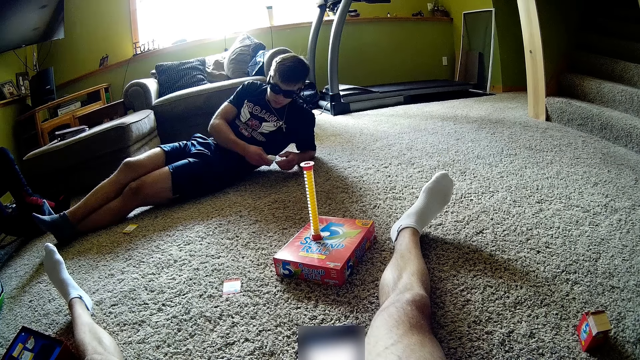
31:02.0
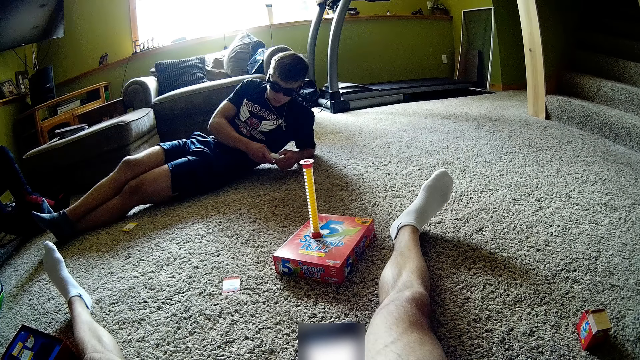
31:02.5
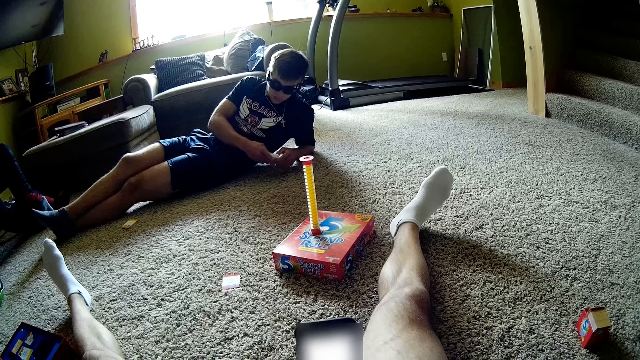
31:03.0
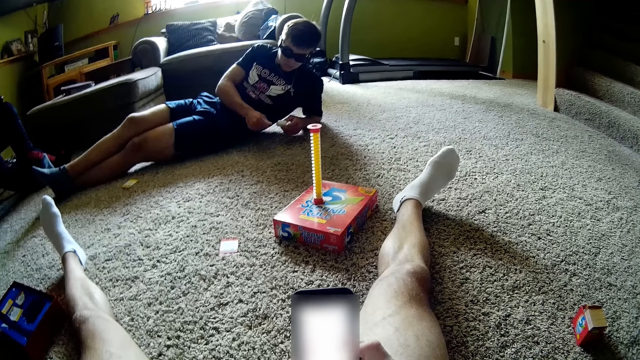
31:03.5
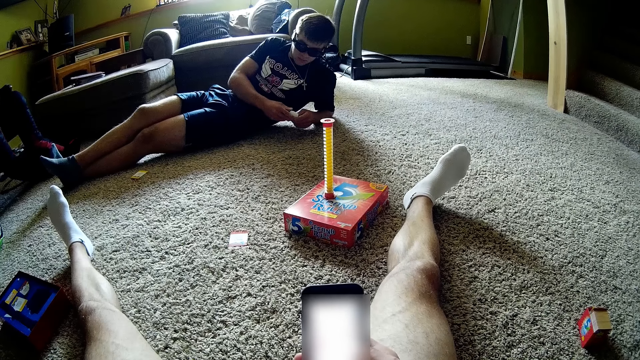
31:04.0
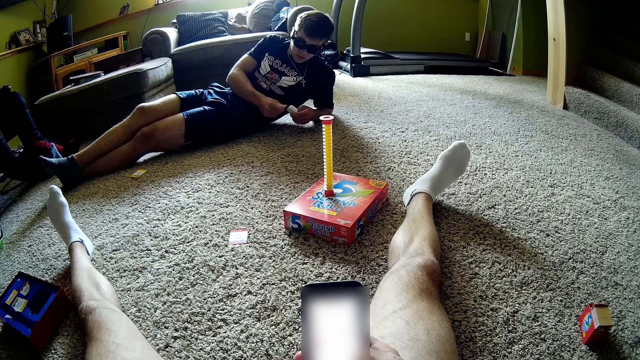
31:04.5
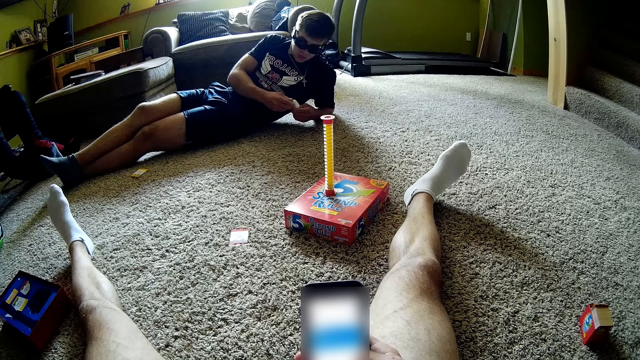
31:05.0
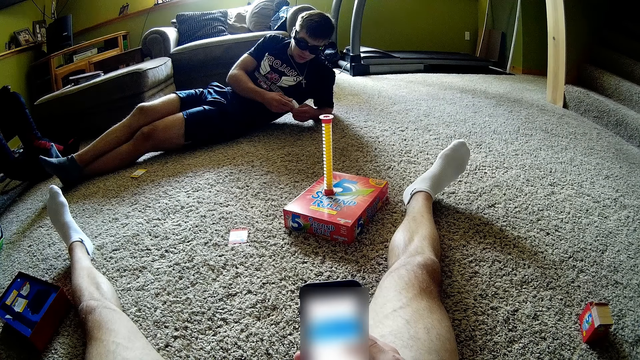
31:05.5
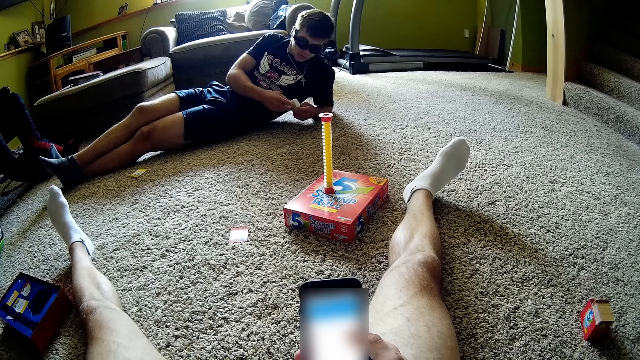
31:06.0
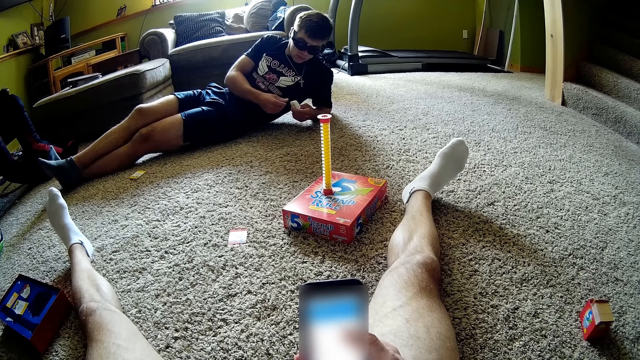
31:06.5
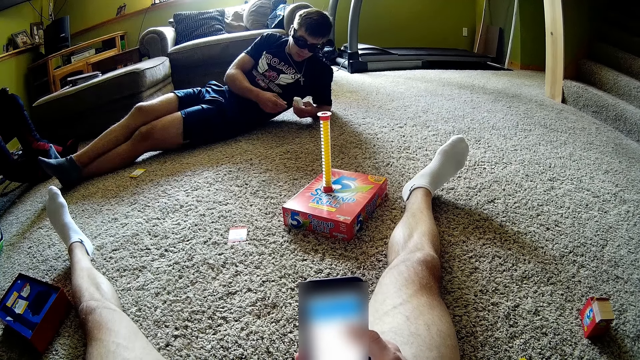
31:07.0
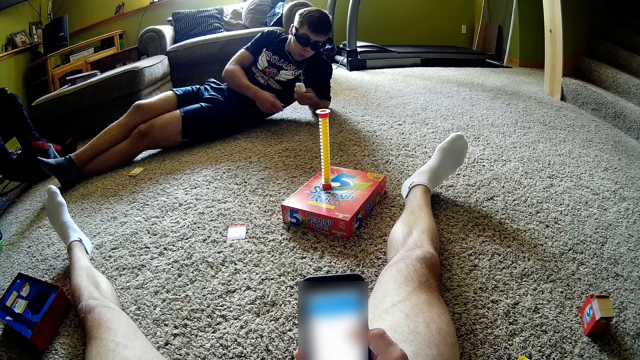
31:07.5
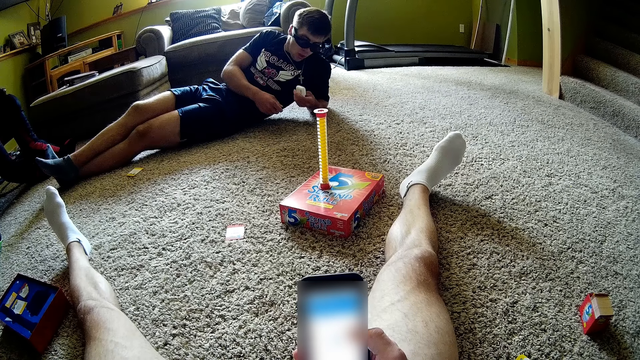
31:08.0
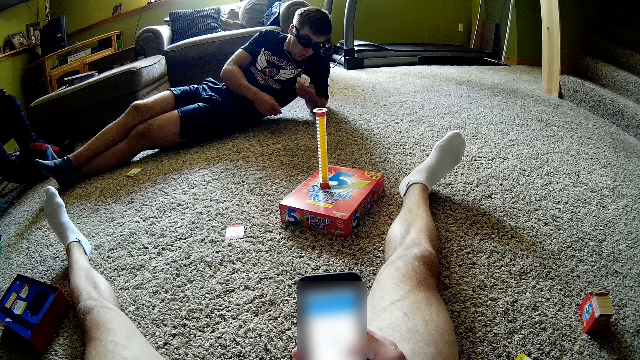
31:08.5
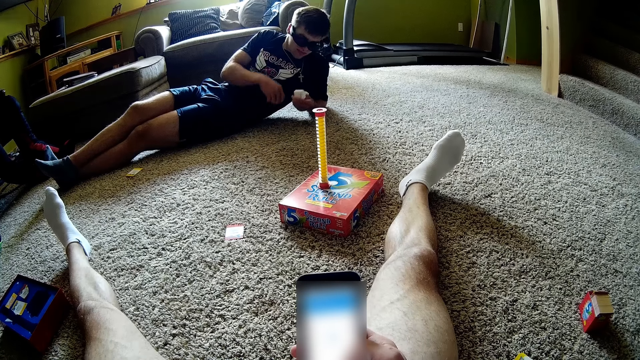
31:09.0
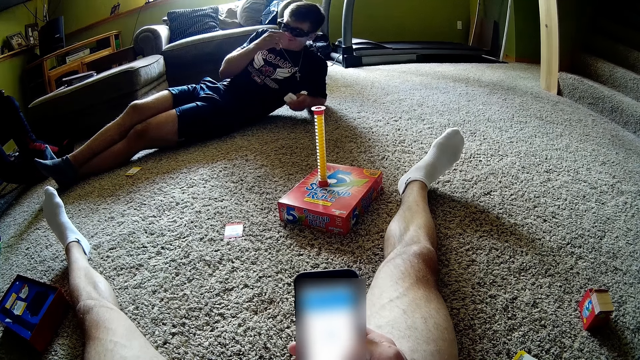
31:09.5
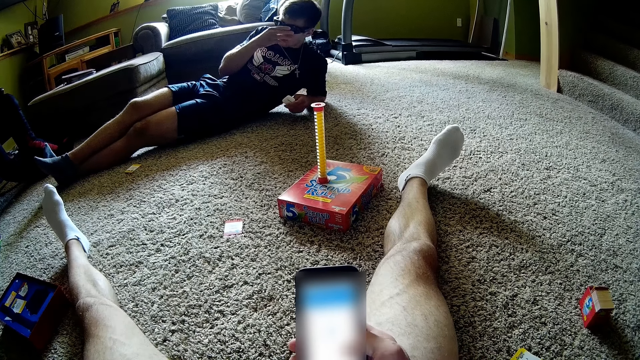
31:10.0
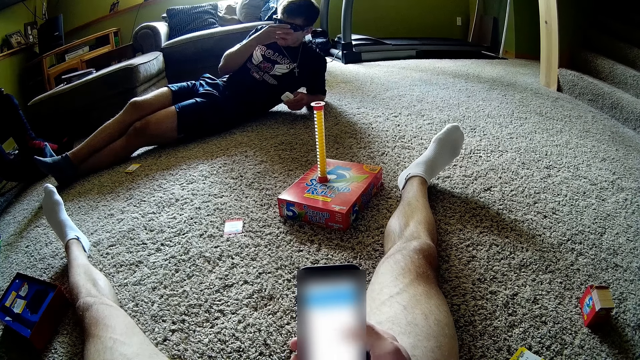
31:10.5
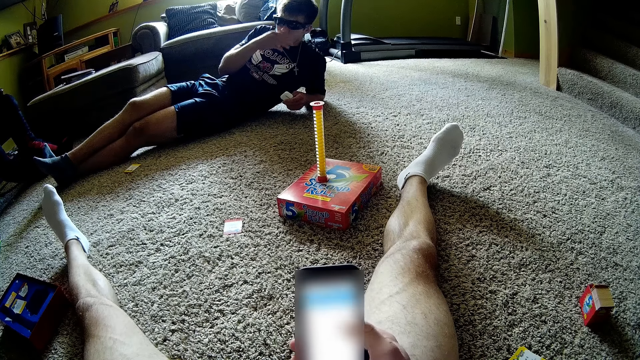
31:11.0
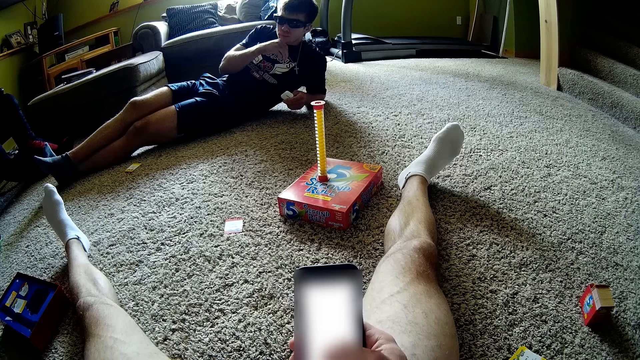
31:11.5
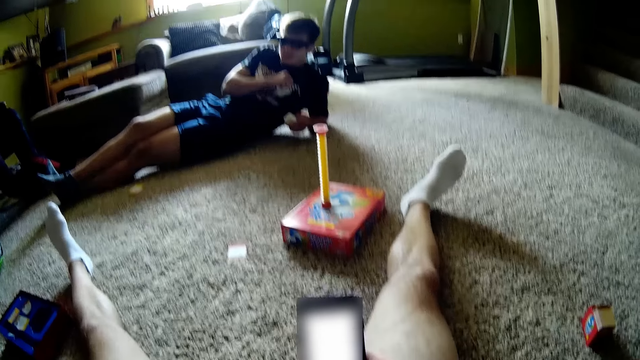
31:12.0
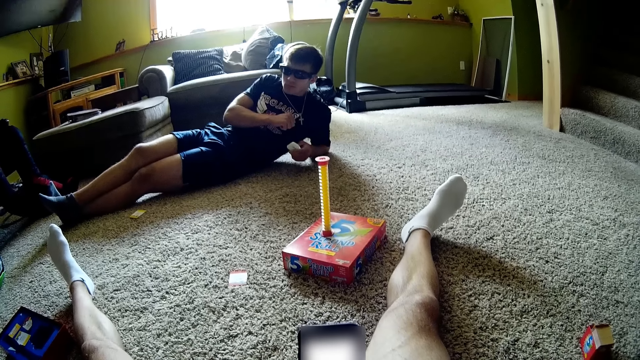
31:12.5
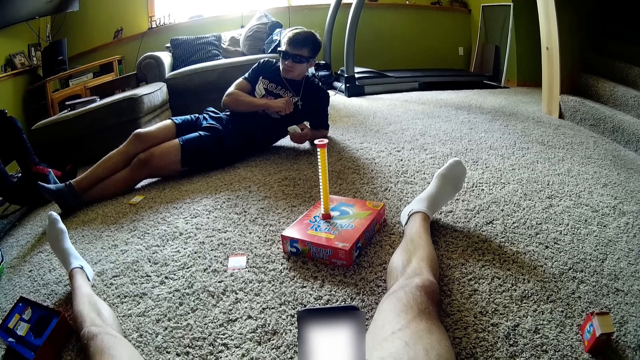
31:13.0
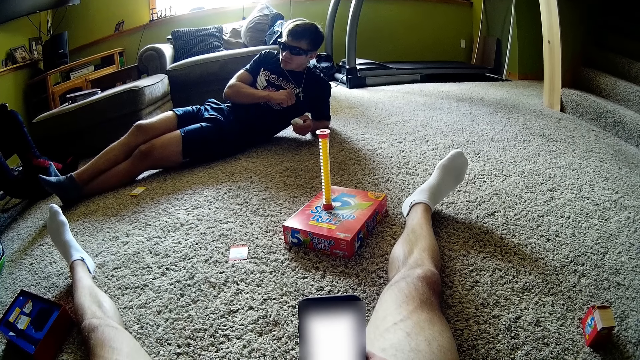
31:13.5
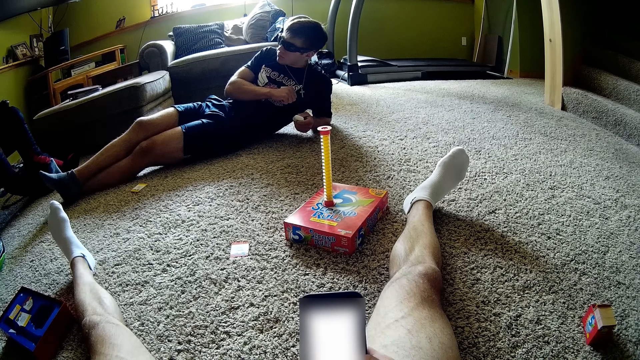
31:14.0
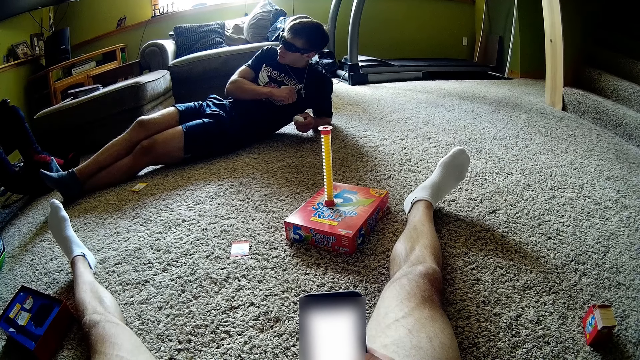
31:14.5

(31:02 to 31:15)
The person holds an object, looks at the object, and touches the object. The camera wearer scrolls the phone. The person blows the object and adjusts the glasses.

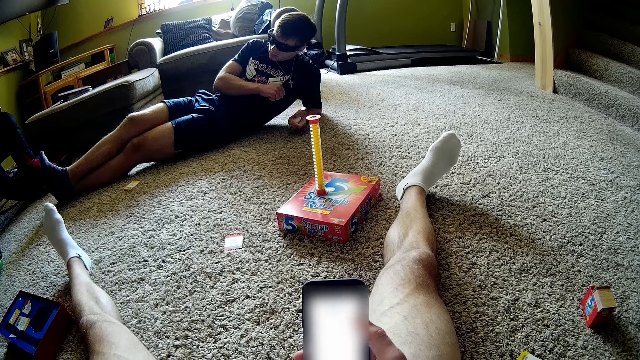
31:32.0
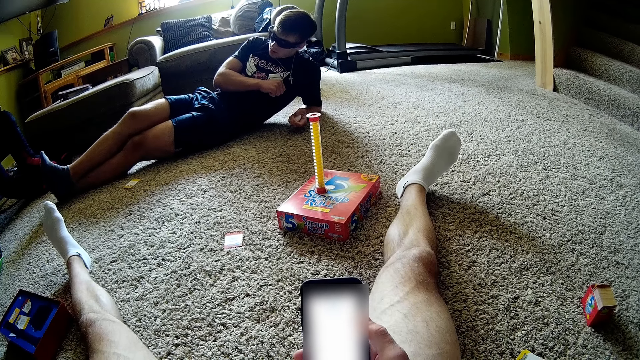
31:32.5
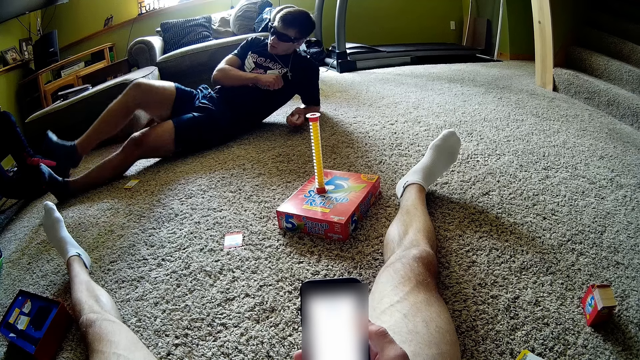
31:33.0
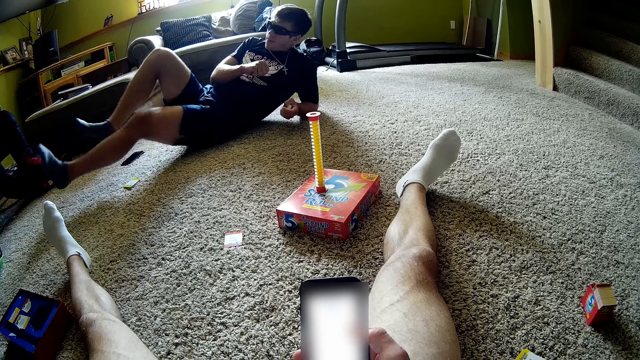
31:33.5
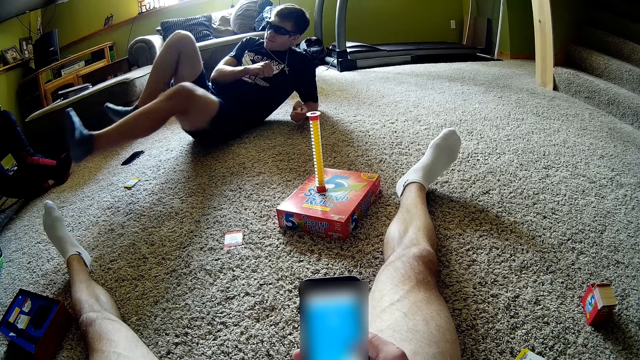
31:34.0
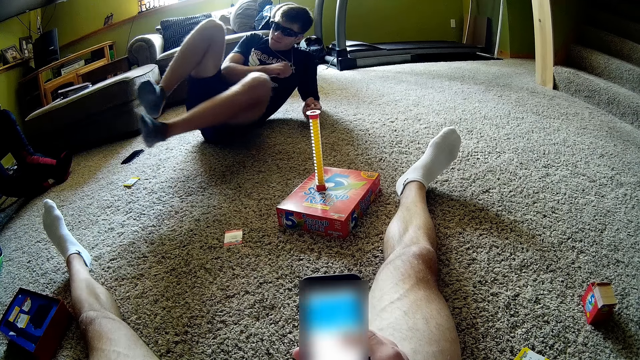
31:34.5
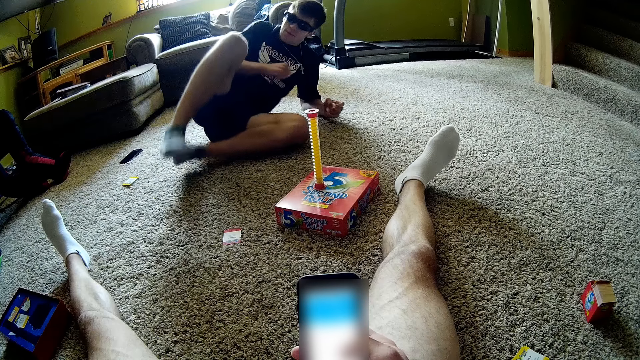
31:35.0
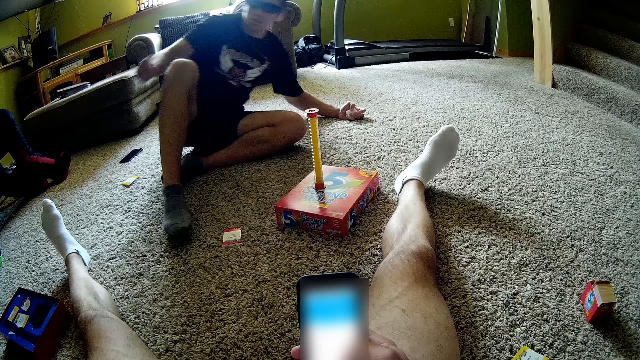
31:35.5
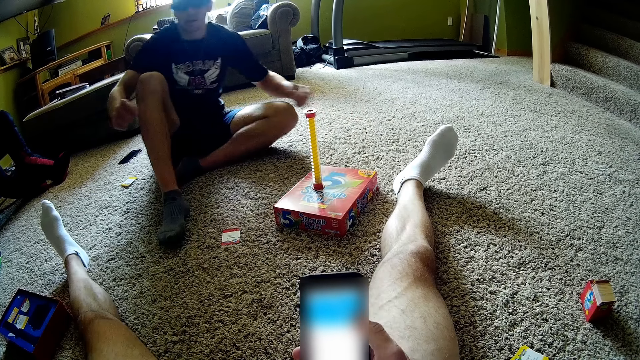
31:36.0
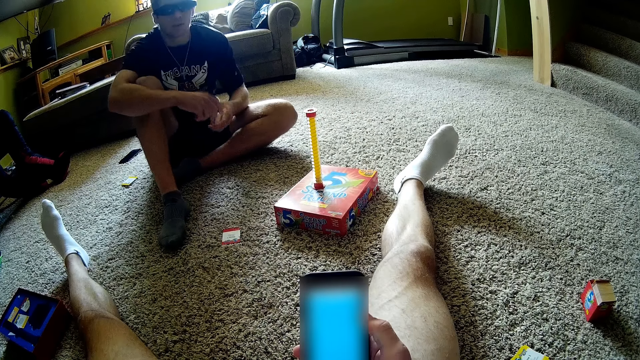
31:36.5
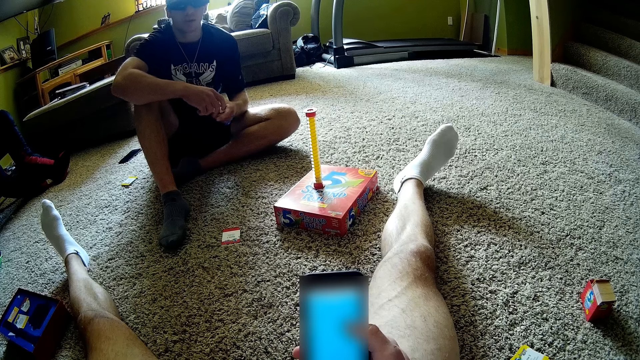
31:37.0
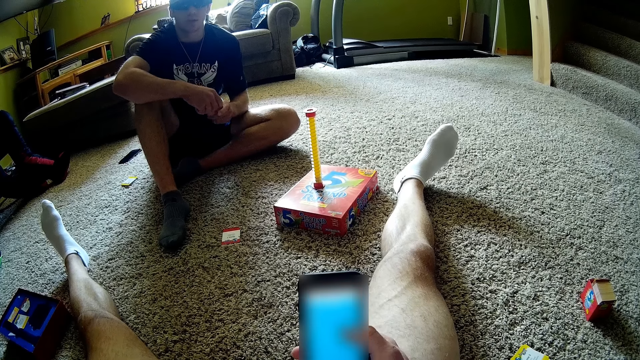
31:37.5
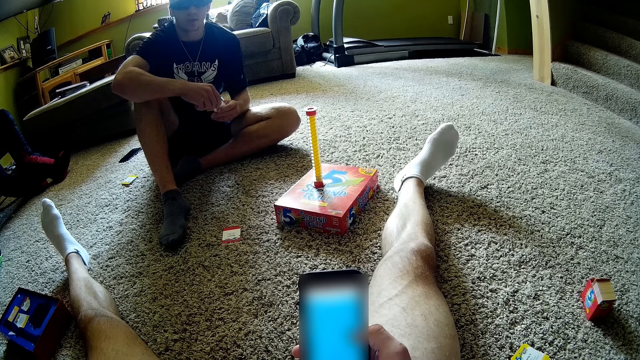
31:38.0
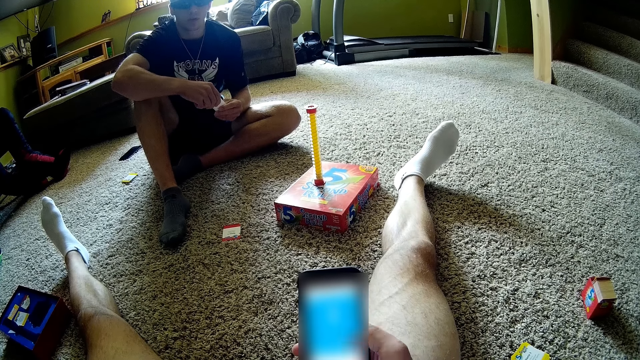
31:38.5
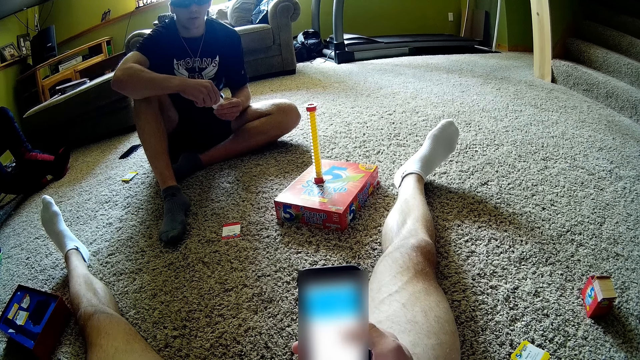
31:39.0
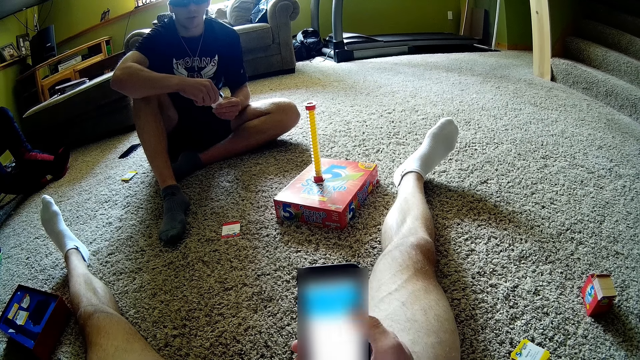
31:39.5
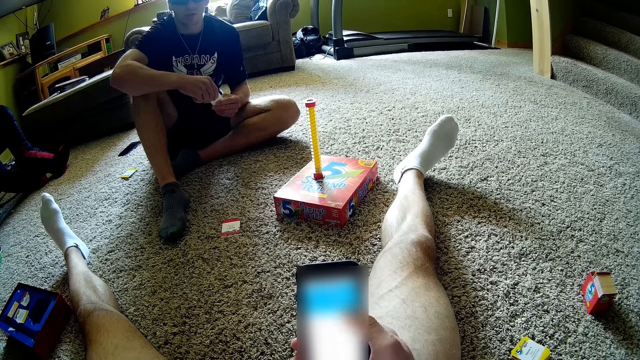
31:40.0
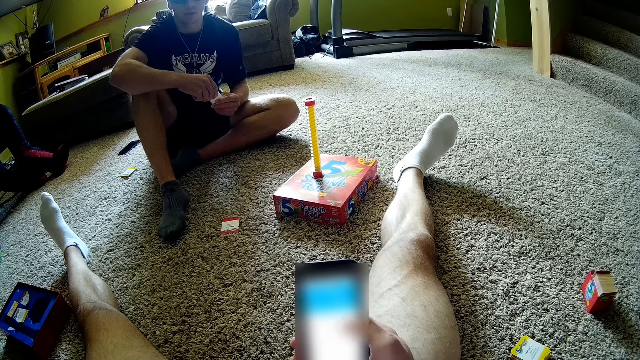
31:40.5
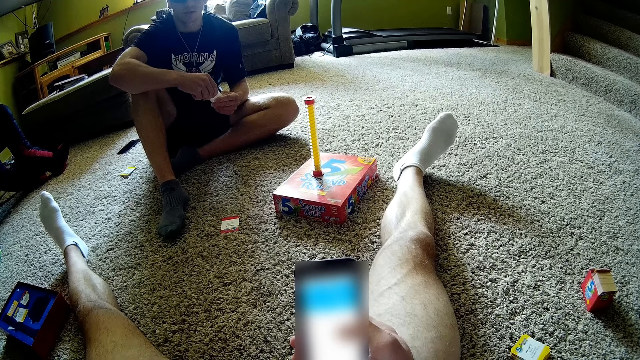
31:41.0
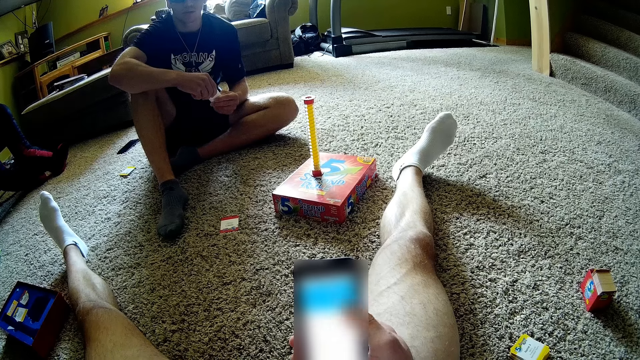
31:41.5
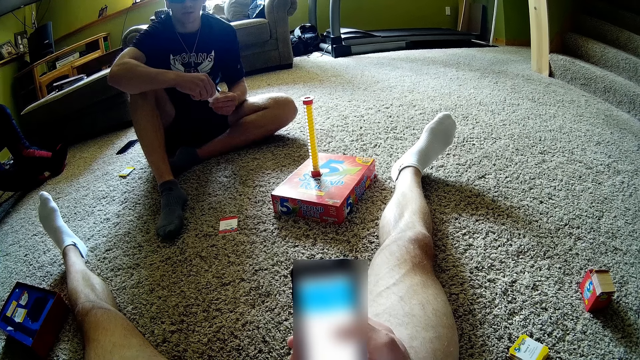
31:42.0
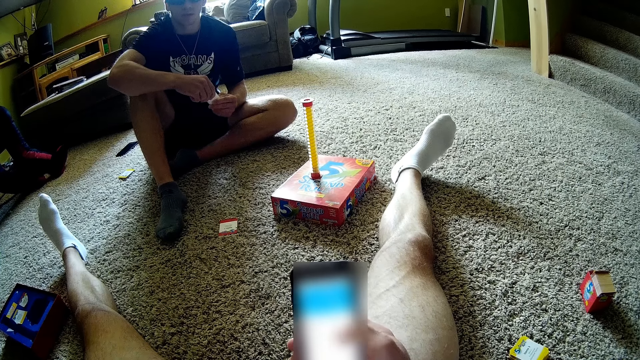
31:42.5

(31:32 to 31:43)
The person moves around, sits down, sits up, and touches something.
